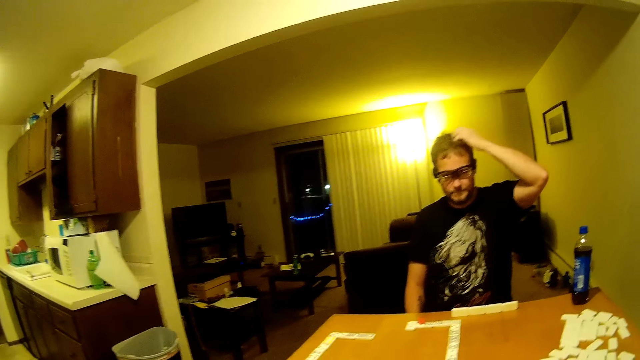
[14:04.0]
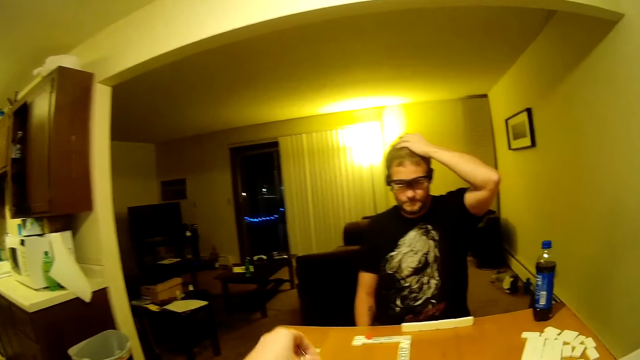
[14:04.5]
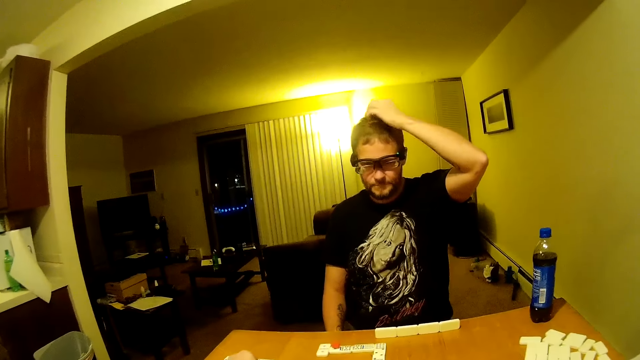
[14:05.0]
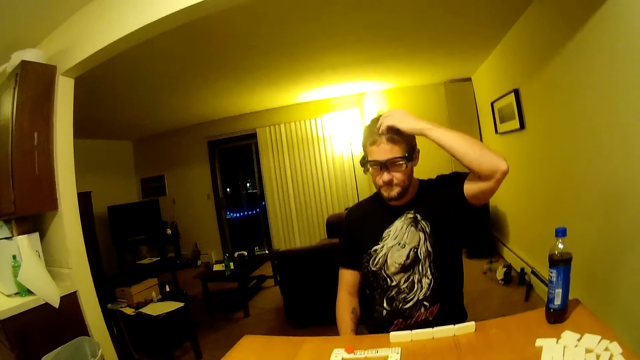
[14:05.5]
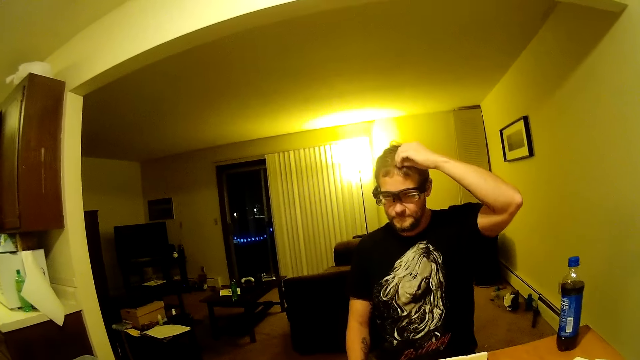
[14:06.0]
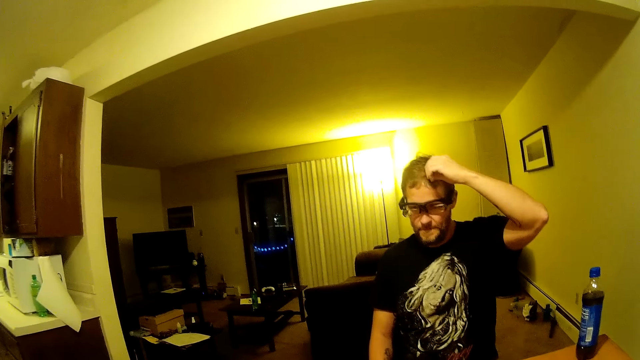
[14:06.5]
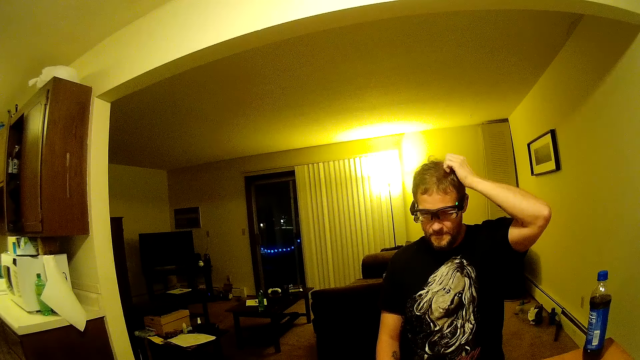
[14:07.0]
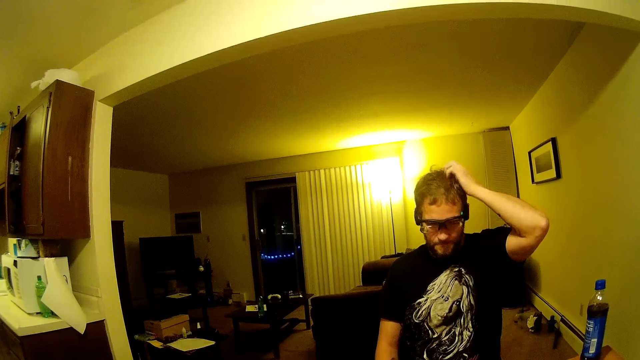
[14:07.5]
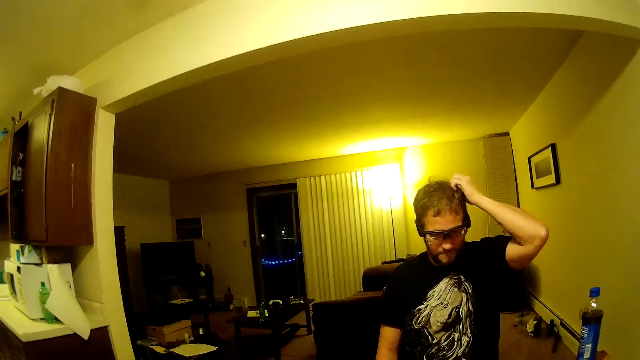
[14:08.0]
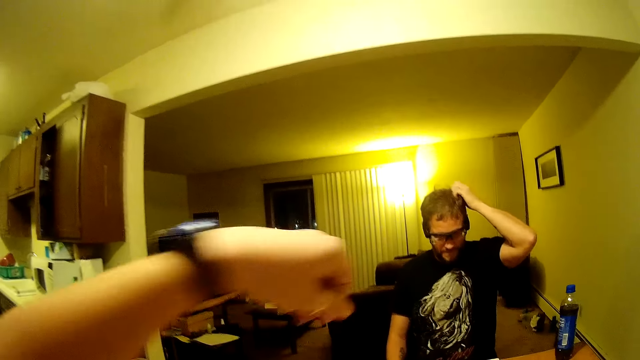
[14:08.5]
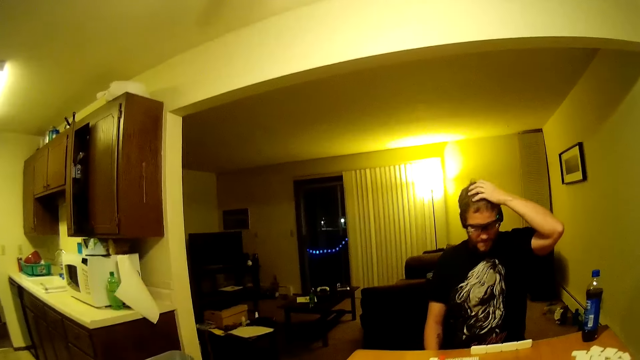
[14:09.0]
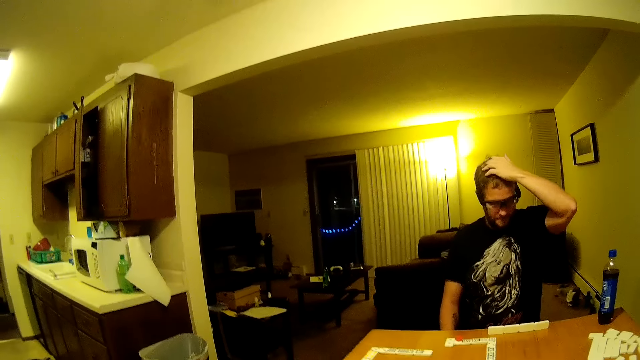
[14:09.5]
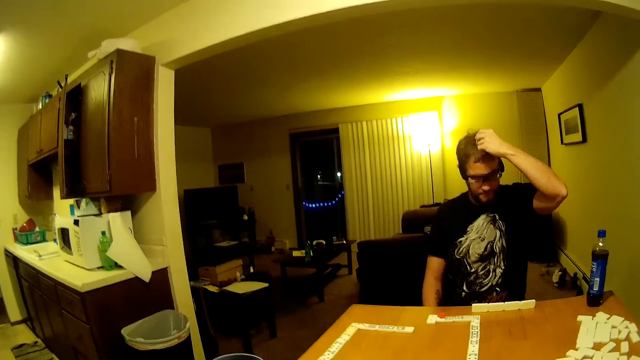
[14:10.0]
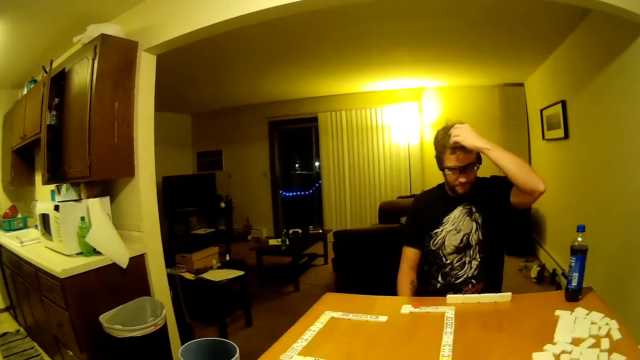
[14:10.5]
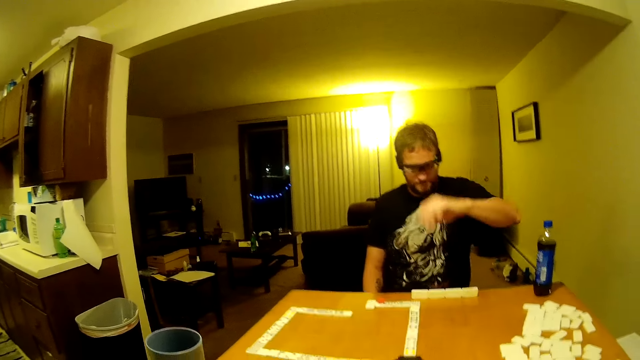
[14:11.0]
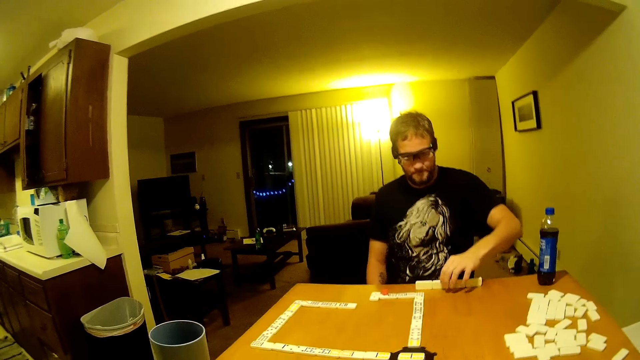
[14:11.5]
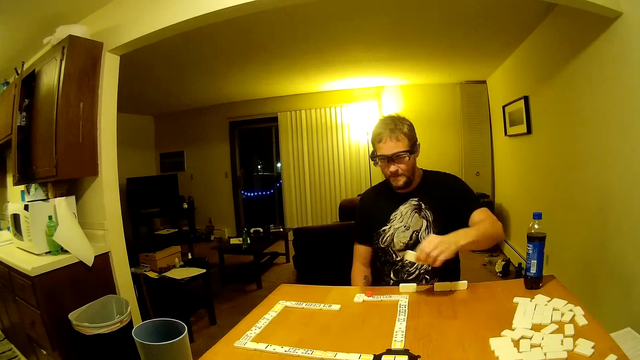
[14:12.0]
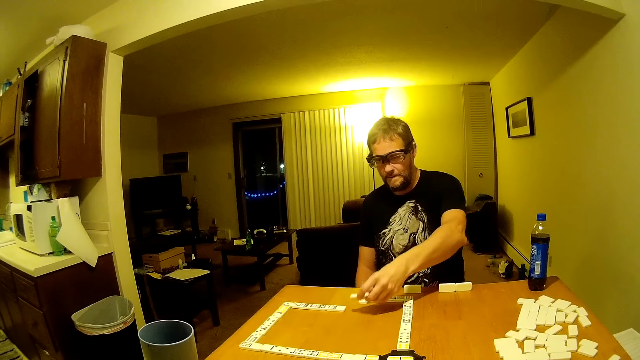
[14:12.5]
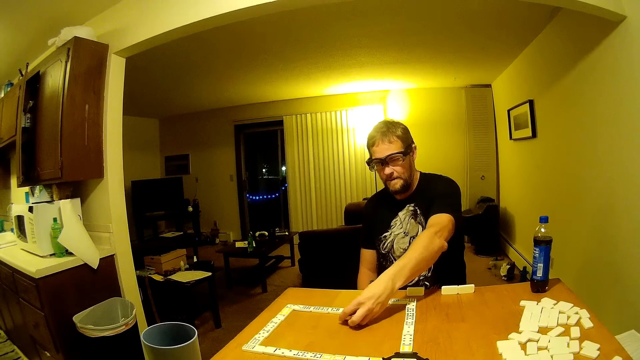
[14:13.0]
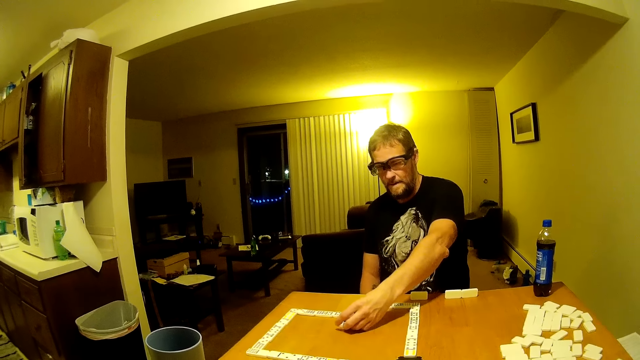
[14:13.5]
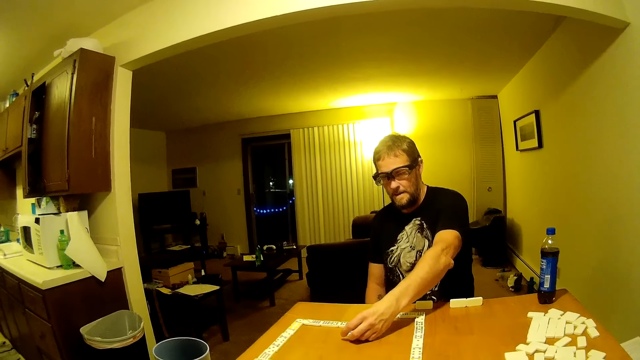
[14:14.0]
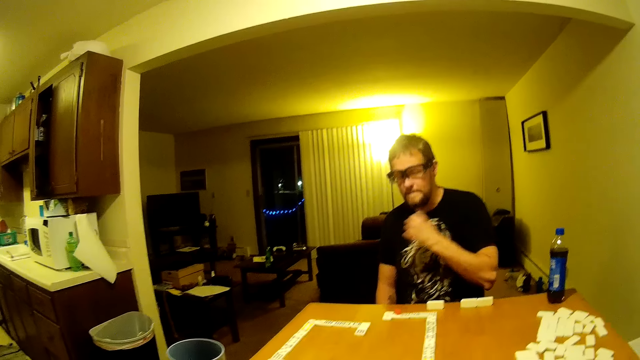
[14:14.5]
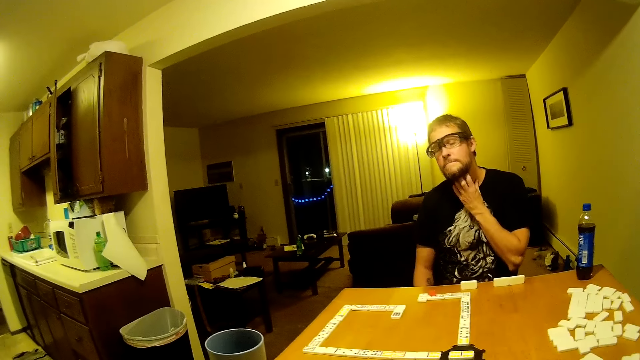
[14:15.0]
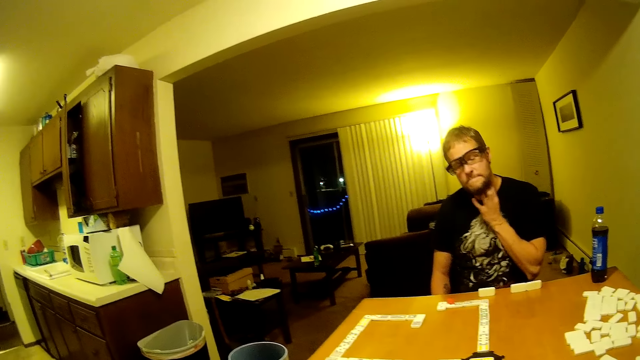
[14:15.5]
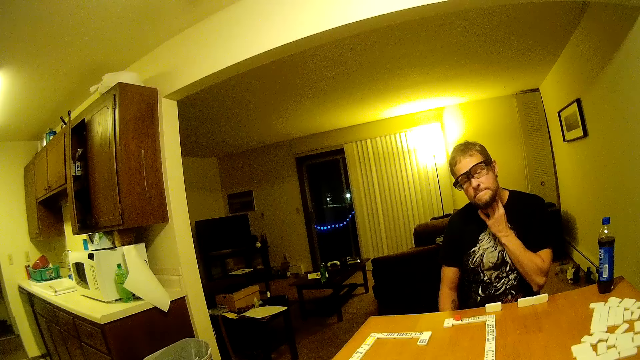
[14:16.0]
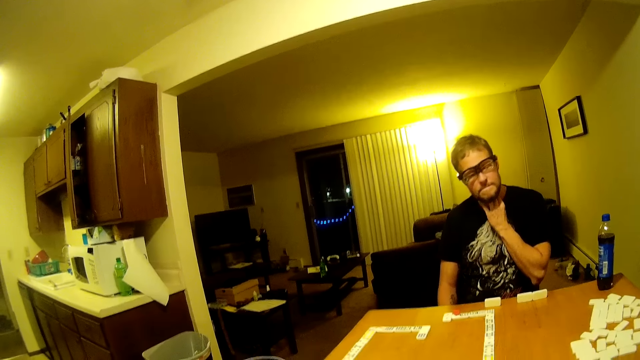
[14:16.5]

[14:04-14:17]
The camera wearer places a domino on the table. A man scratches his head. The camera wearer raises the hand. The man picks a domino from the table, places the domino on the table and scratches his neck.

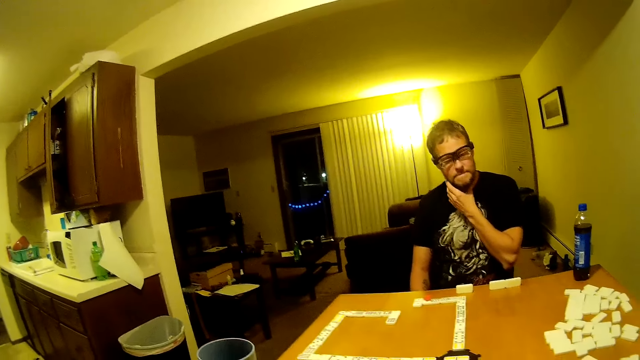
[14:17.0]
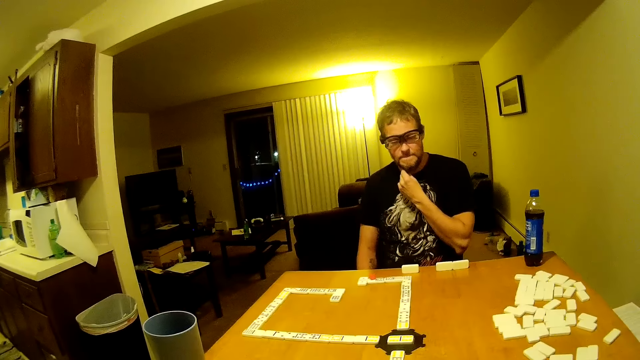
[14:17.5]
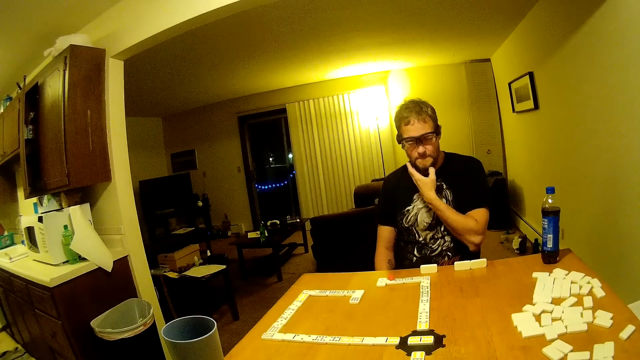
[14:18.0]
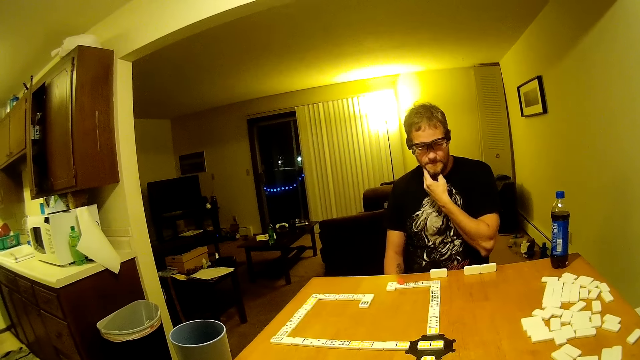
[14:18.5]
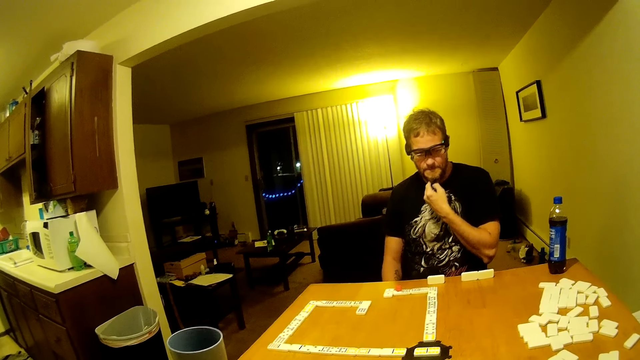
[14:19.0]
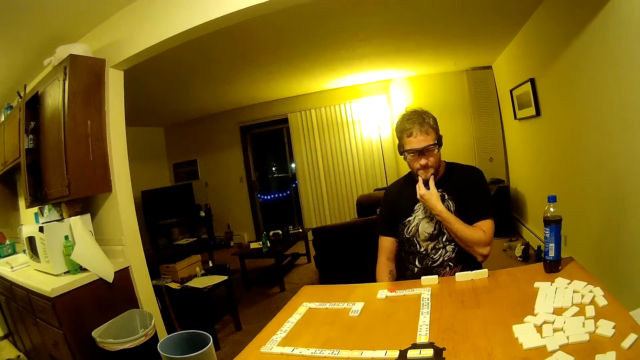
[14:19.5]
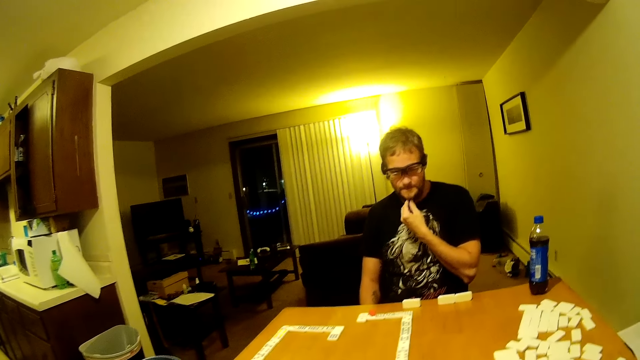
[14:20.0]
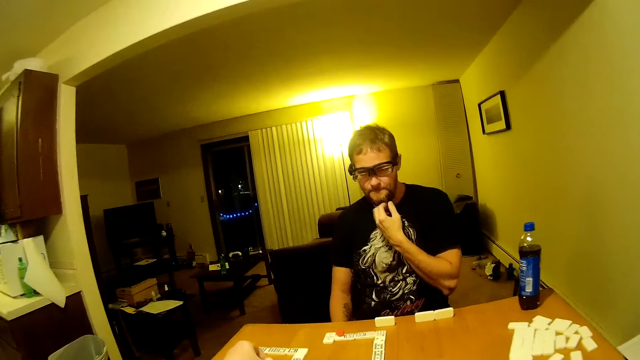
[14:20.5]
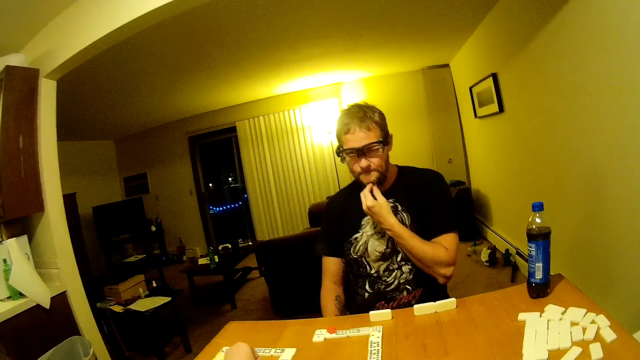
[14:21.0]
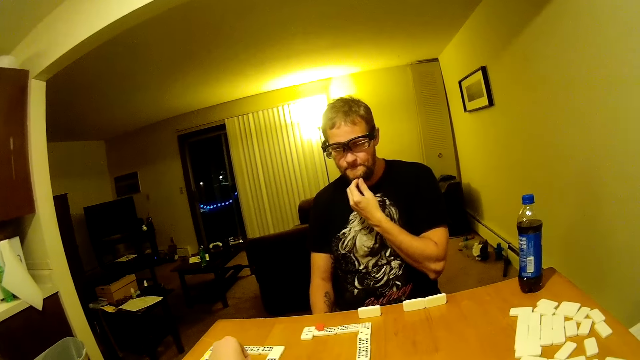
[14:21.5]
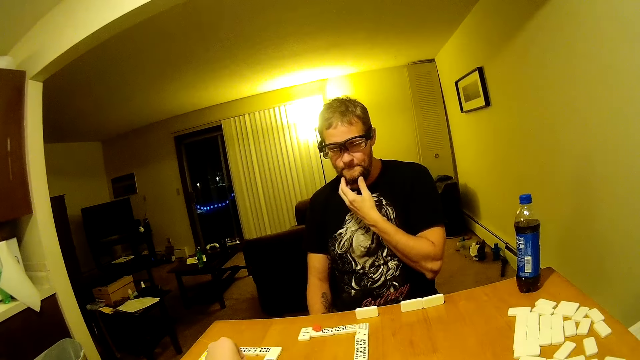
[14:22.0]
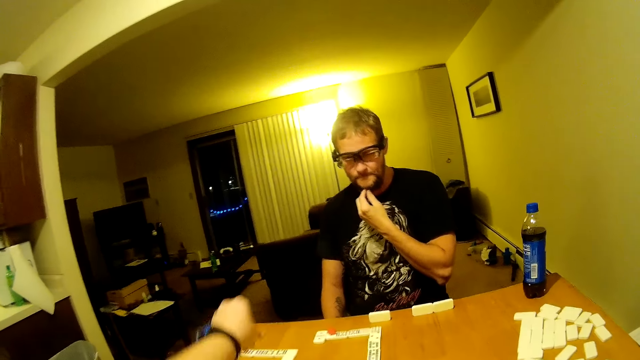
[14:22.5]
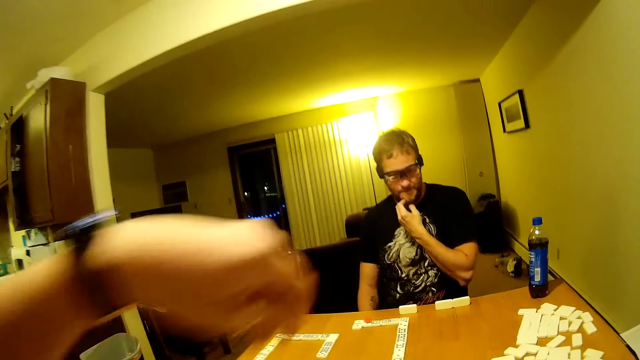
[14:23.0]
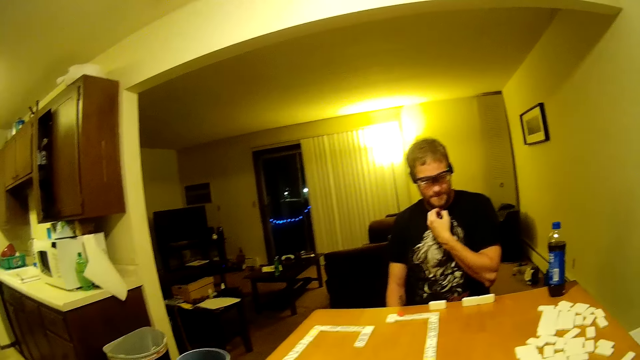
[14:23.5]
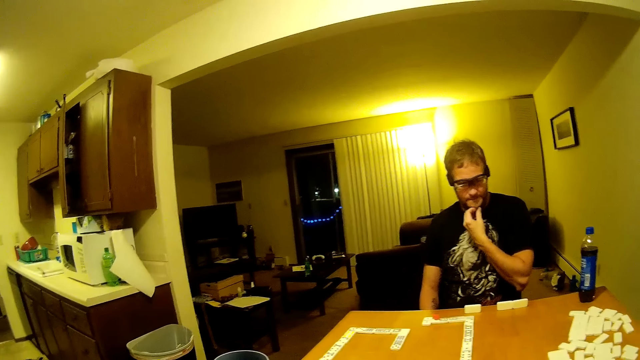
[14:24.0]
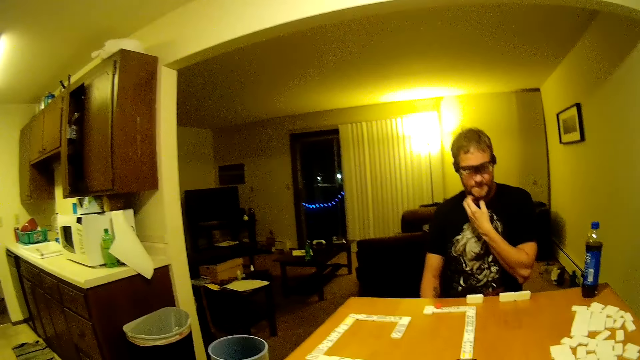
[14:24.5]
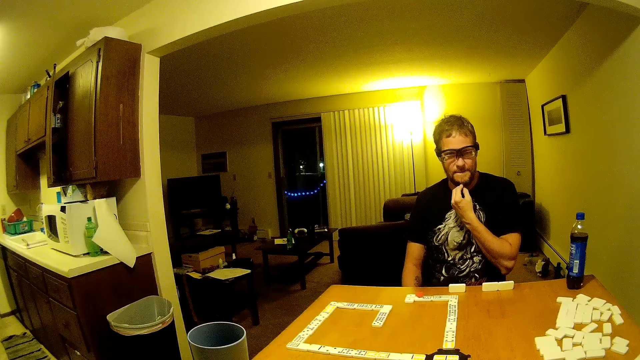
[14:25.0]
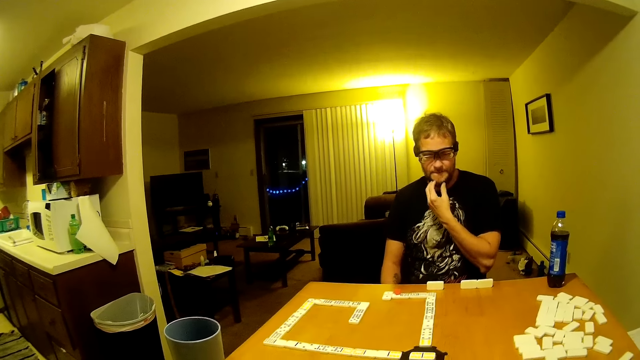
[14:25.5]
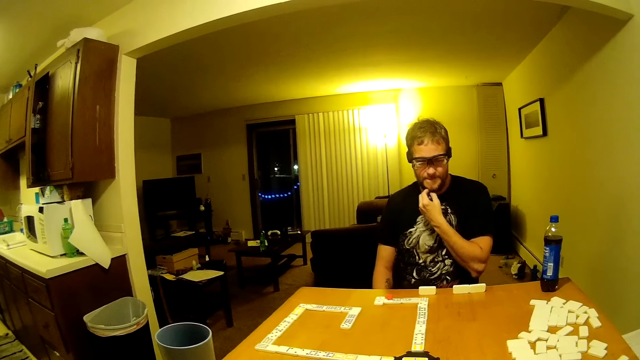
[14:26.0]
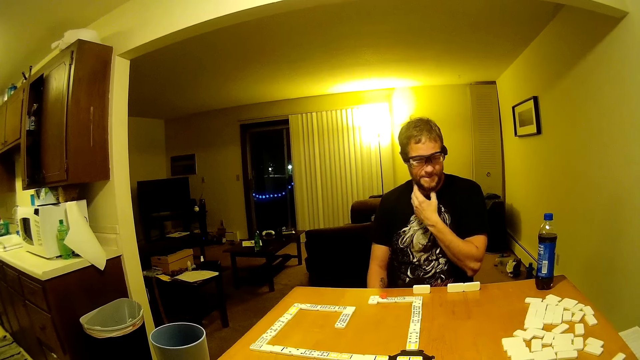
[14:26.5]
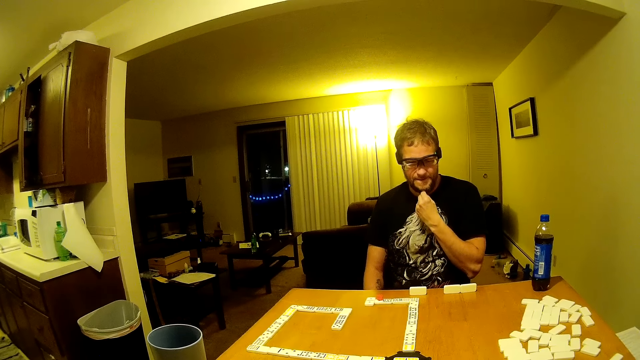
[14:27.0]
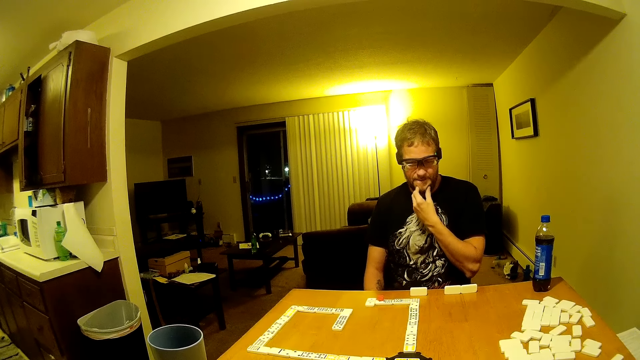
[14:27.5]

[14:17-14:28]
A man rubs his beard. The camera wearer places the domino on the table. They remove the hand from the table and look around the house.
